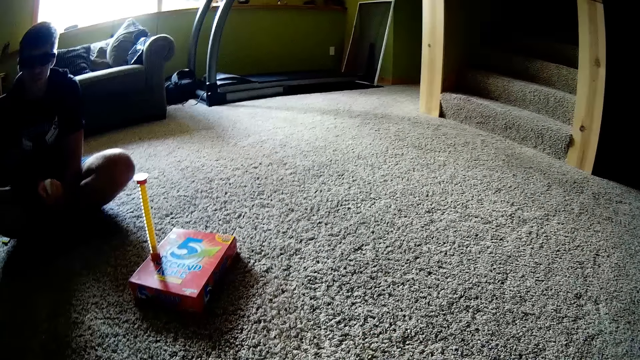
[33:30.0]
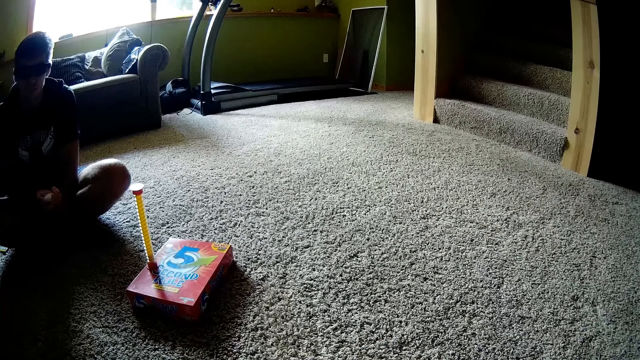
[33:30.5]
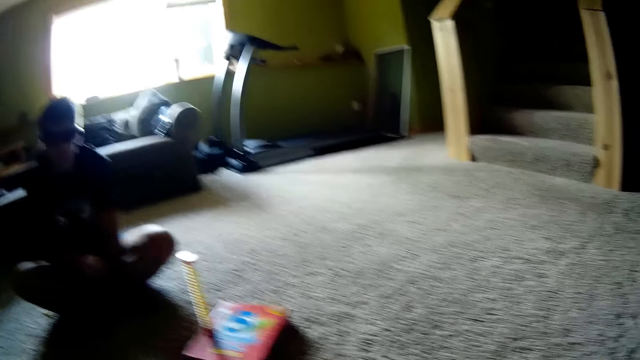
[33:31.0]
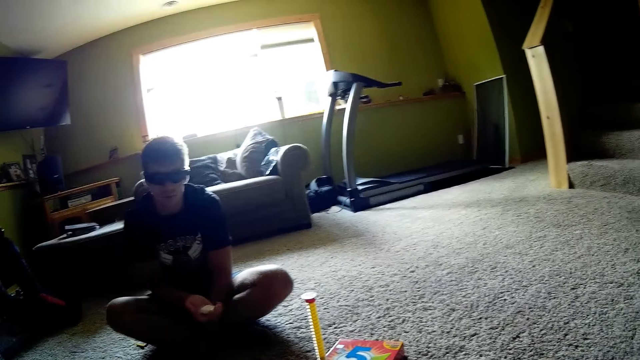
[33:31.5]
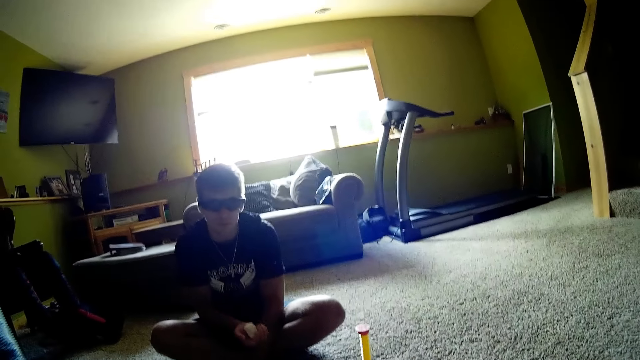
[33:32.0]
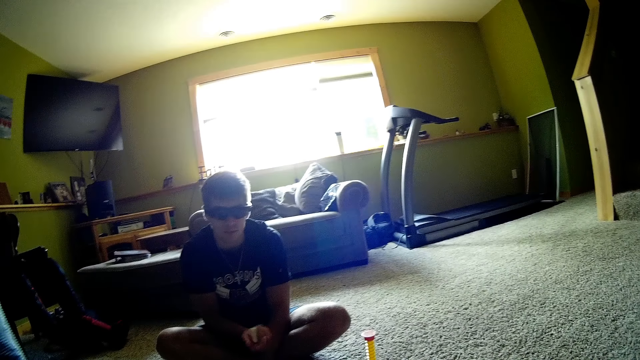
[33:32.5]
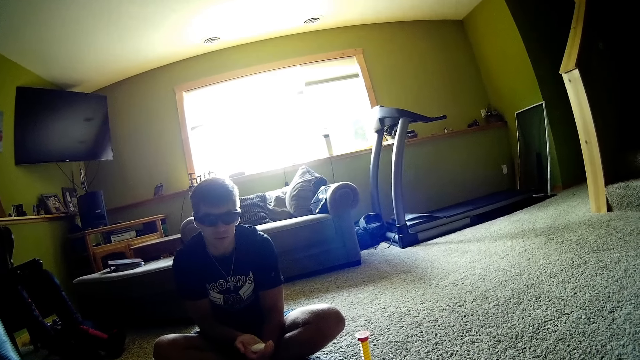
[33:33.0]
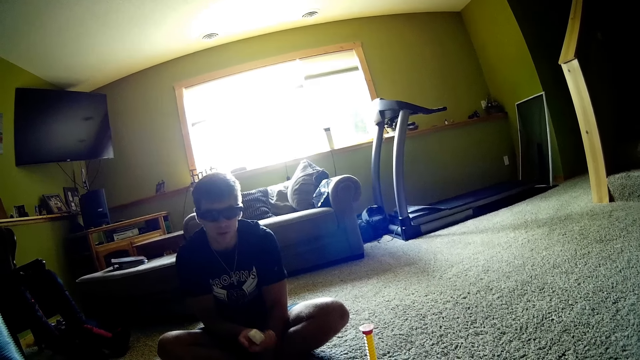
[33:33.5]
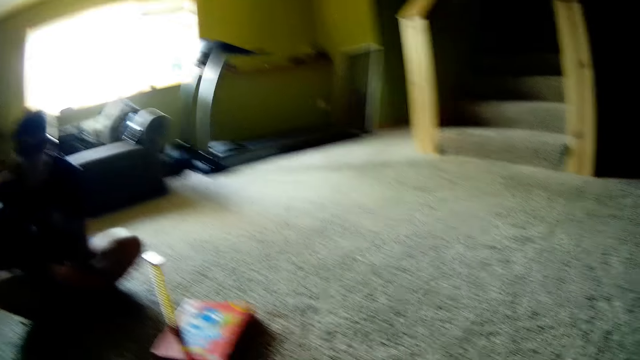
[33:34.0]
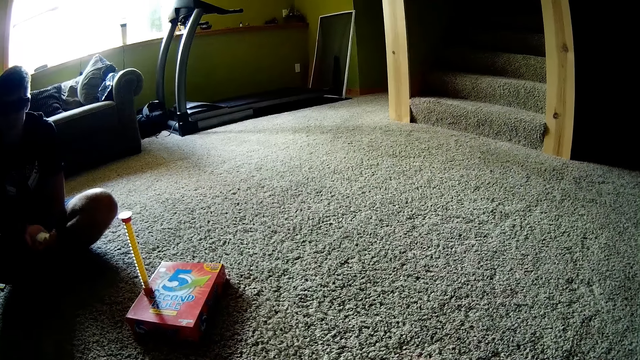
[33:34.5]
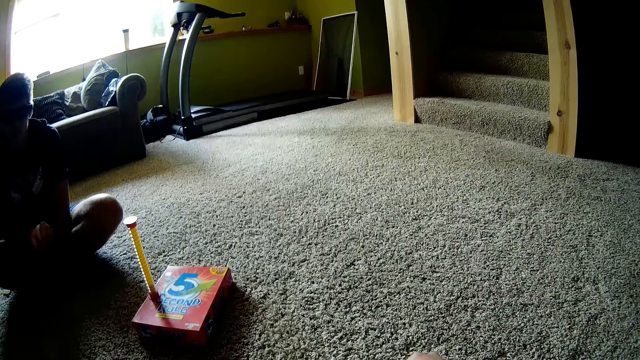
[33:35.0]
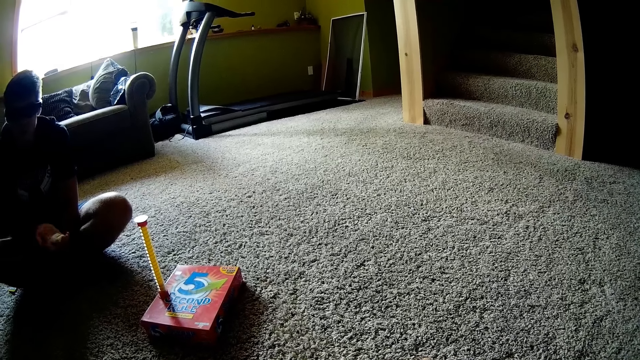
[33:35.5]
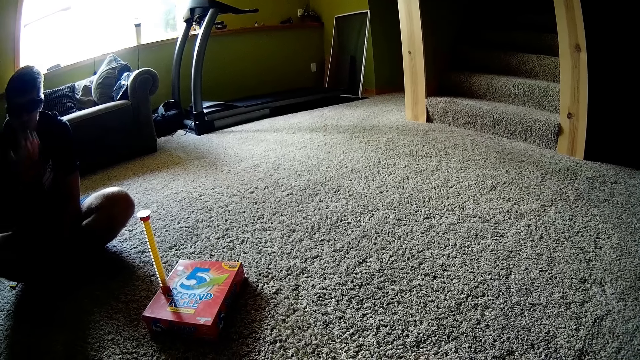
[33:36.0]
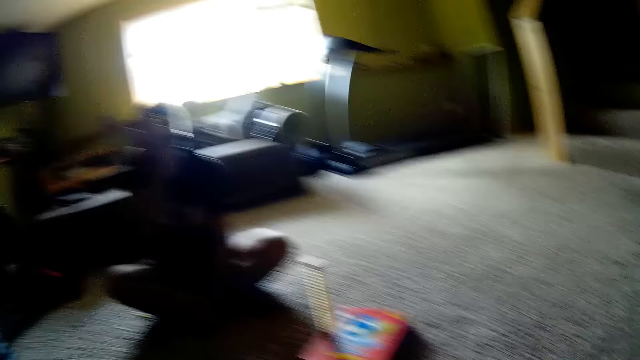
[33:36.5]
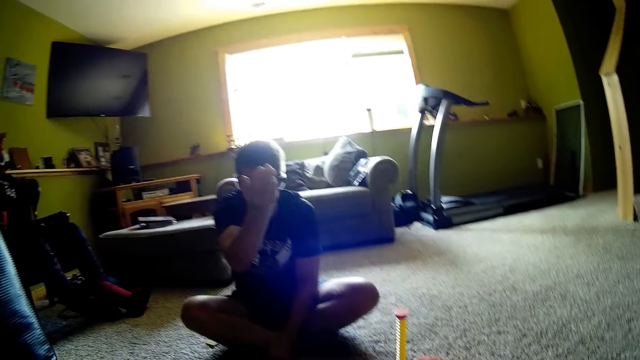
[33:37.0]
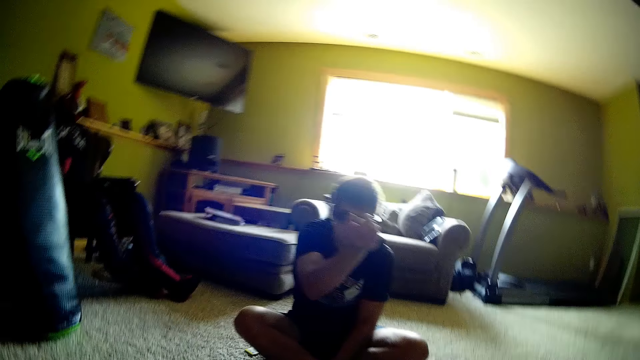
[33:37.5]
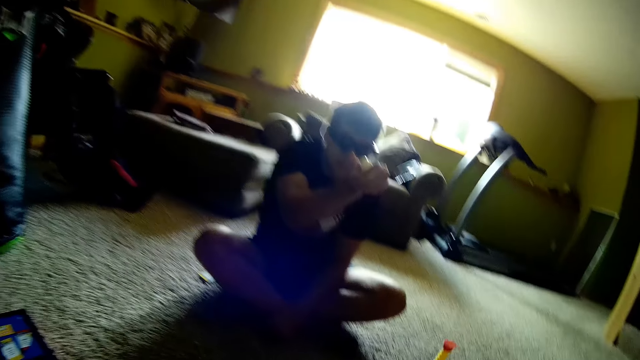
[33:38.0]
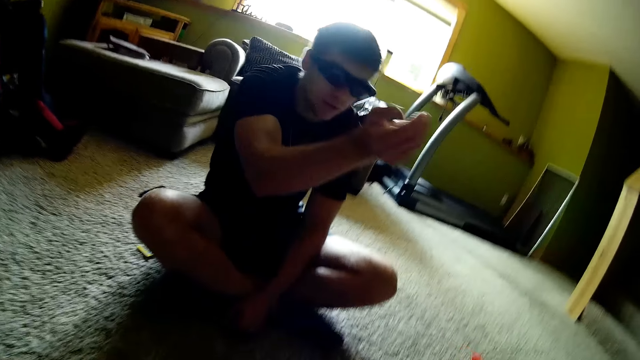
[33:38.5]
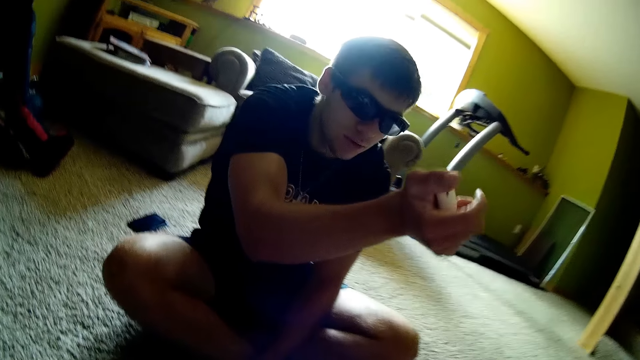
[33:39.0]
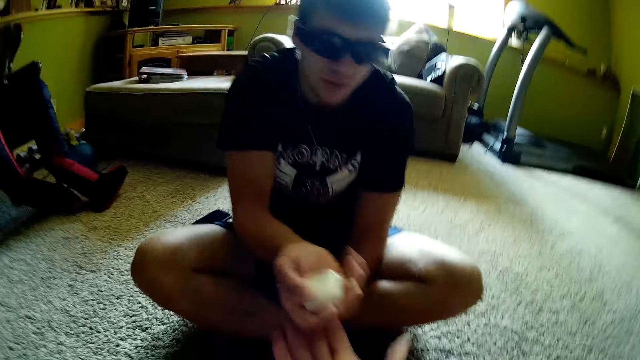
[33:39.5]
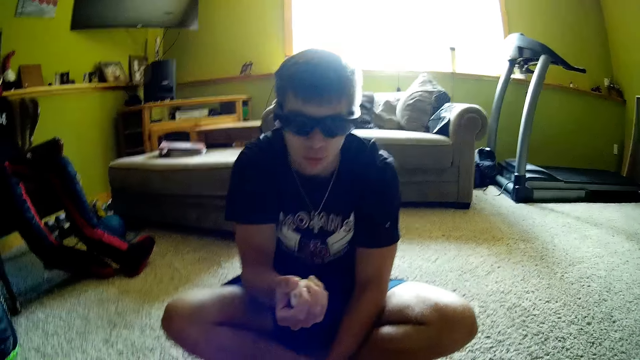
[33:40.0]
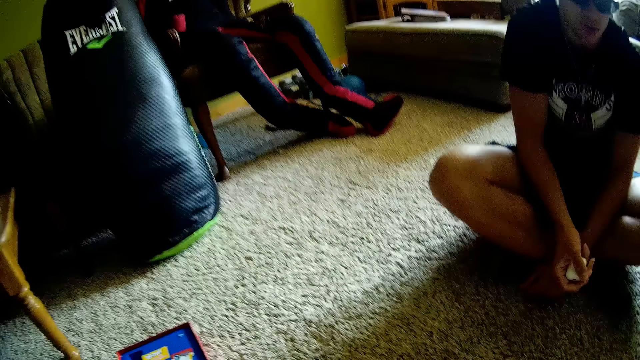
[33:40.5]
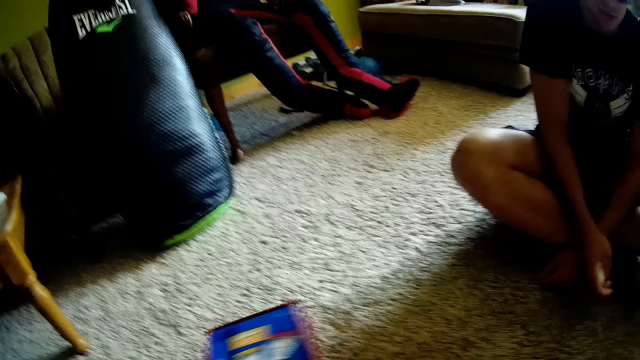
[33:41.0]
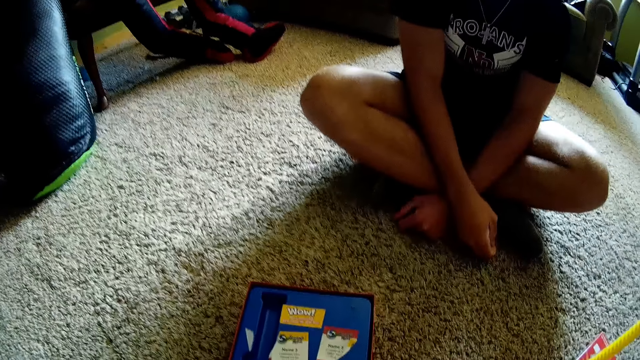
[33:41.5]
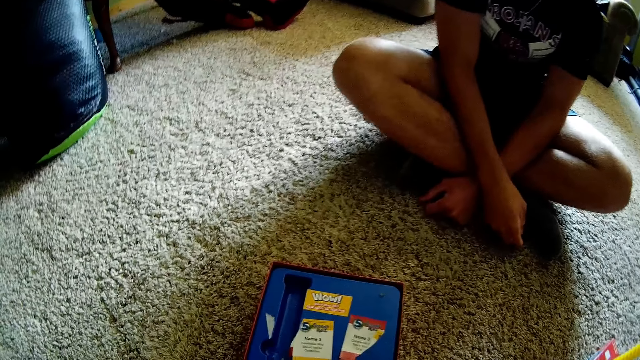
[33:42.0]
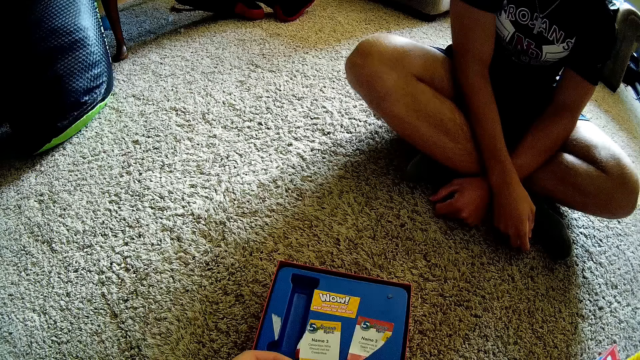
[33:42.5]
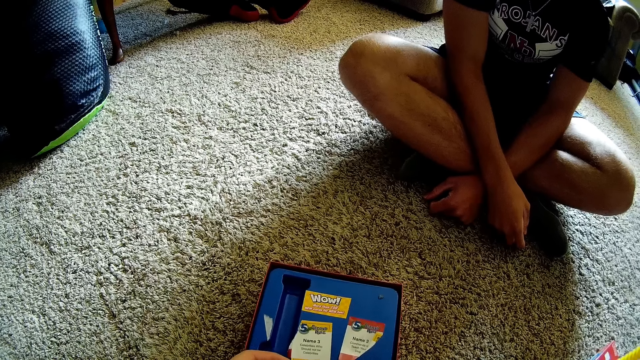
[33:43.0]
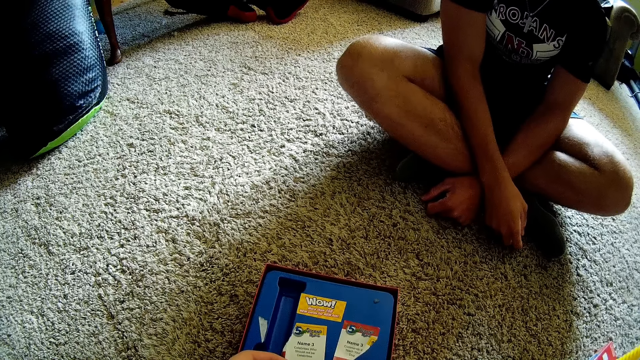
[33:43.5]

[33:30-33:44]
A man raises his right hand. The man rolls something in his right hand. The man lowers his right hand. The camera wearer picks a 5 second rule box with the left hand.

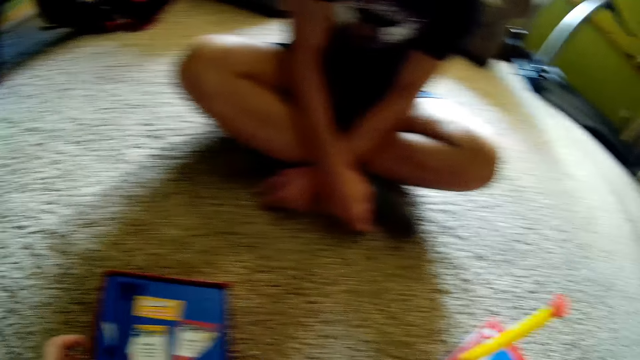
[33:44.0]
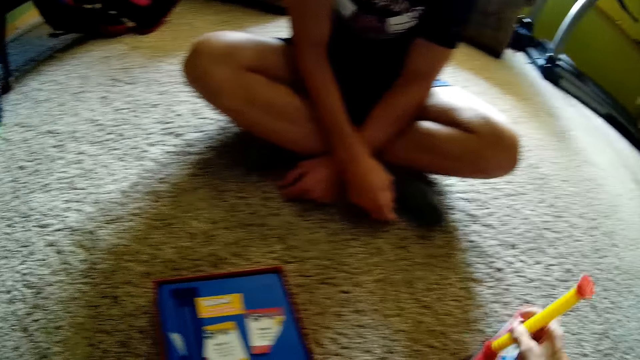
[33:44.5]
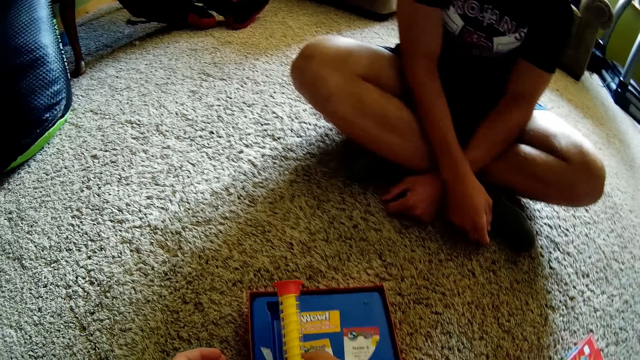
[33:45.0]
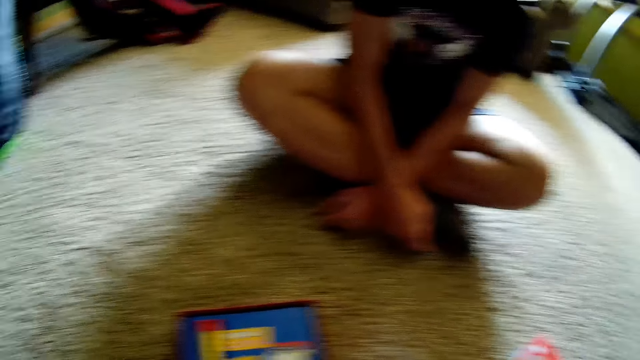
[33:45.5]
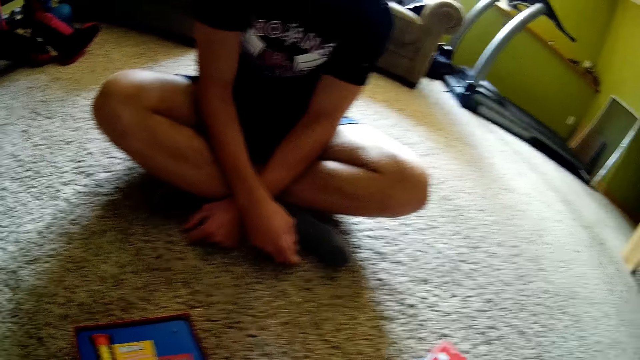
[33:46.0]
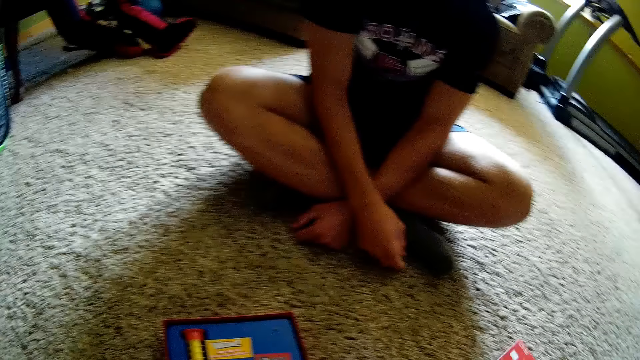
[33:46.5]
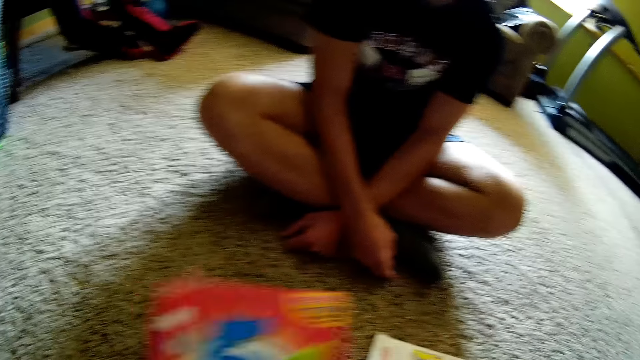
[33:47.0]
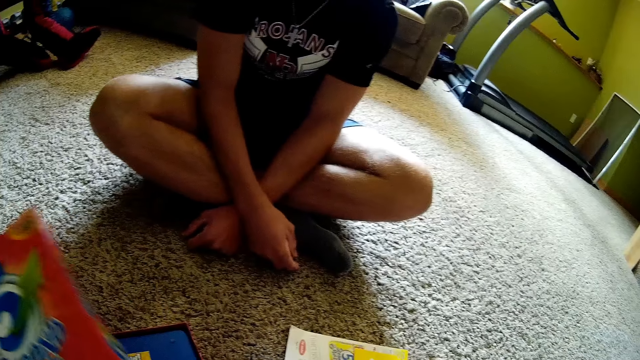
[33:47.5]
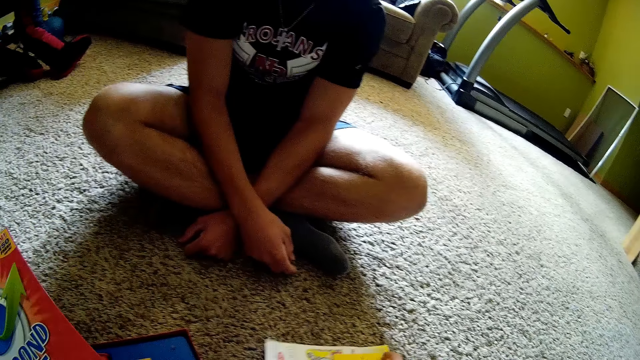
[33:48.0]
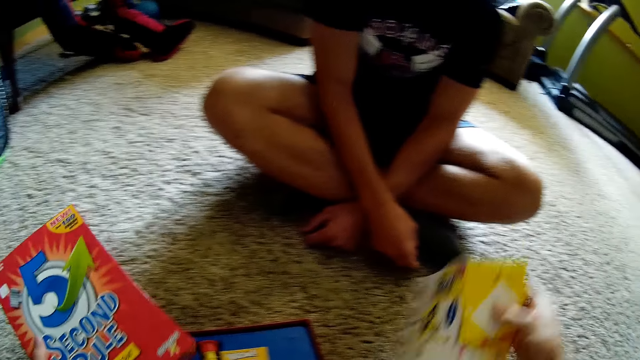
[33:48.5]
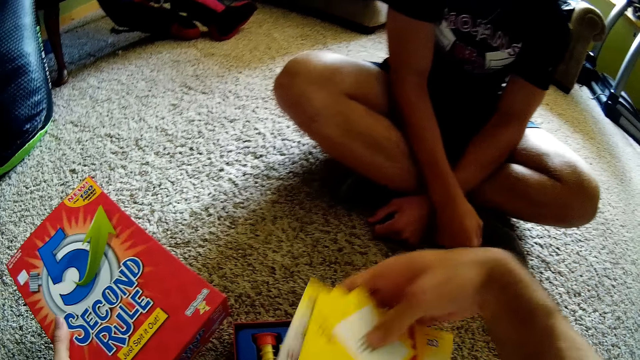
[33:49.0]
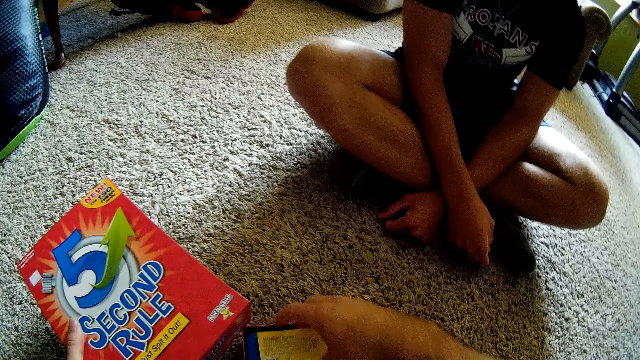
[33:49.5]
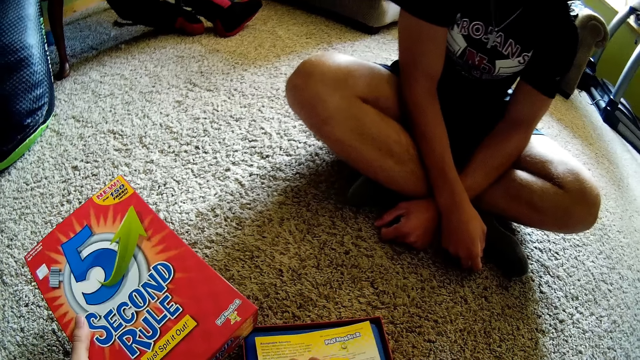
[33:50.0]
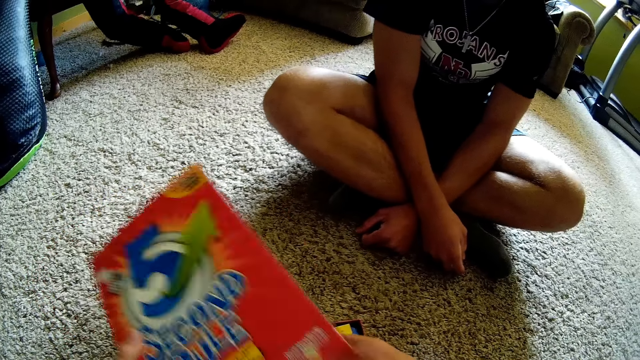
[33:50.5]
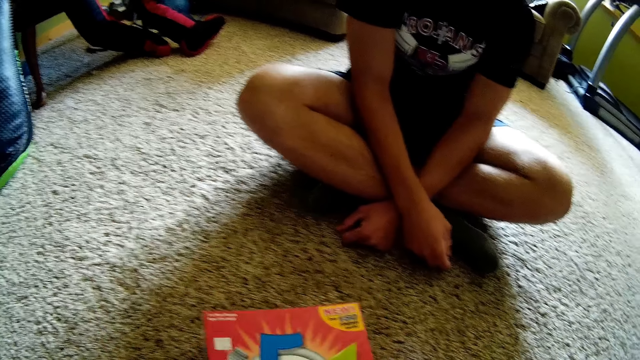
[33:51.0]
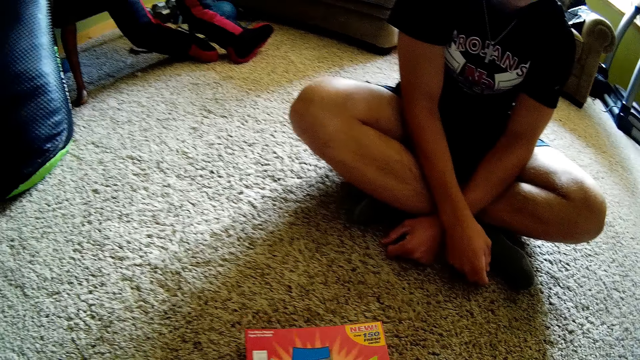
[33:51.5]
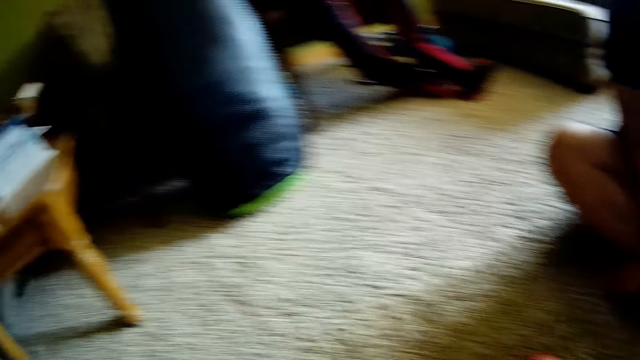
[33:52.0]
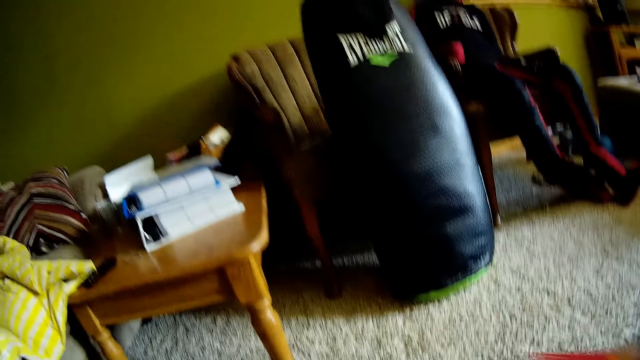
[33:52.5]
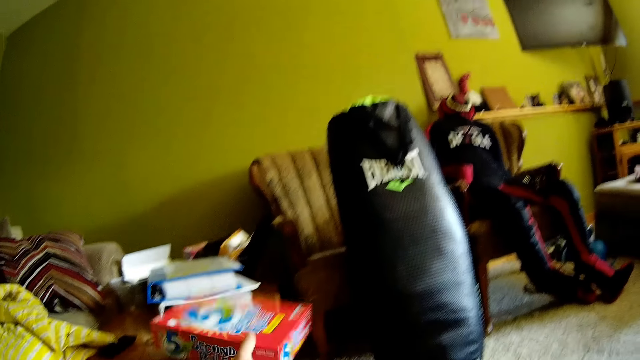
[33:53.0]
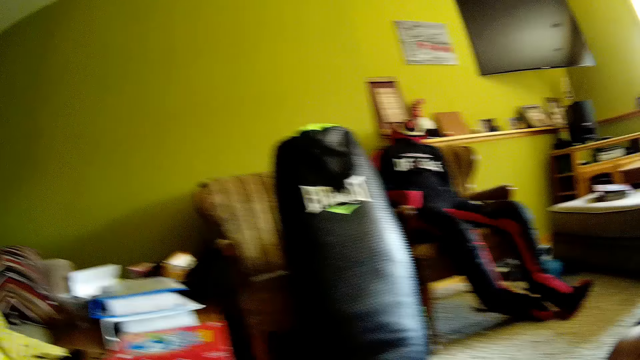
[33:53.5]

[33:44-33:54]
The camera wearer picks up part of a 5 second rule timer game. They place the part of the 5 second rule timer in a box. They play games. They pick up a 5 second rule box lid. They exchange the 5 second rule box lid in the left hand. They pick up 5 second rule papers on the floor with the right hand. They arrange the 5 second rule papers in the box. They close the 5 second rule box. They turn in a room. They place the 5 second rule box on a table with the left hand.
